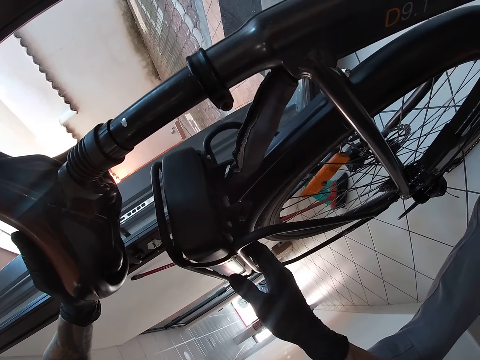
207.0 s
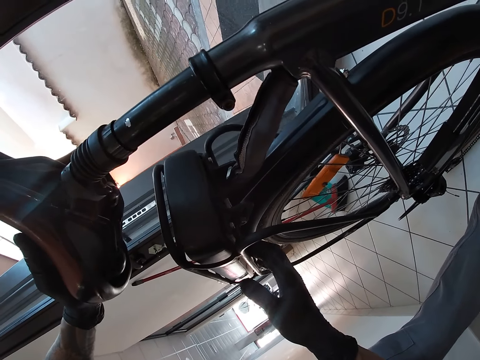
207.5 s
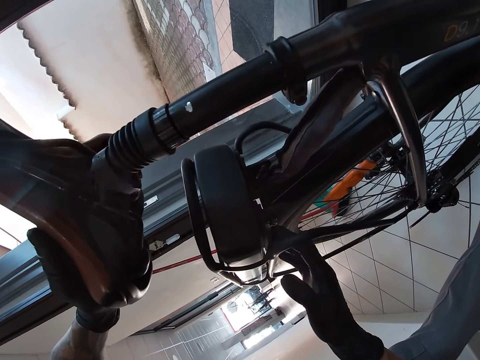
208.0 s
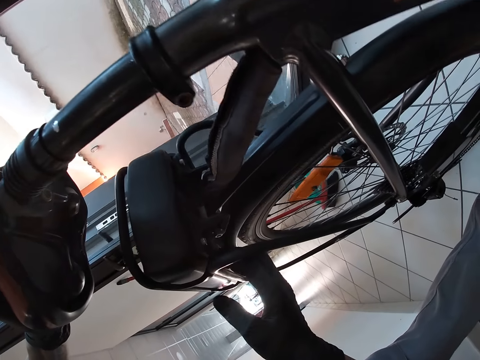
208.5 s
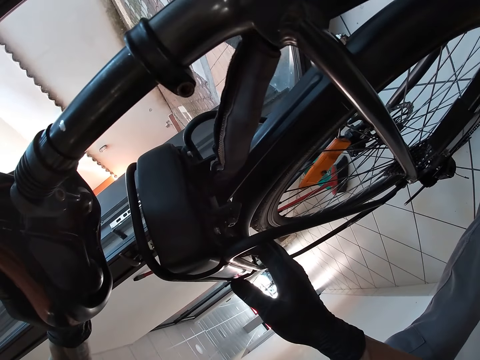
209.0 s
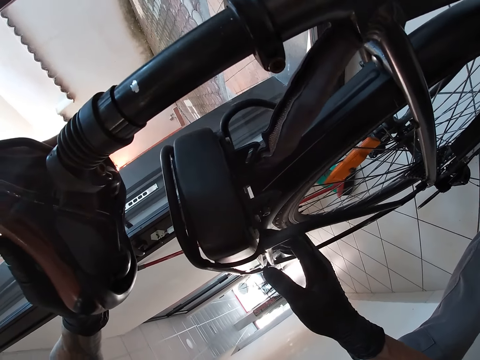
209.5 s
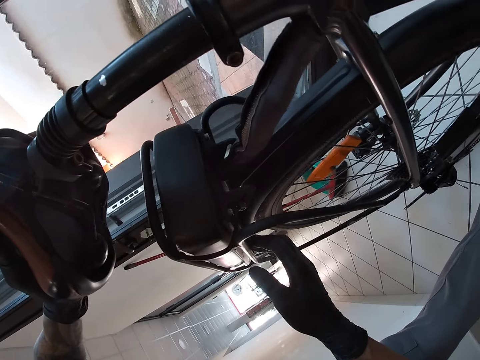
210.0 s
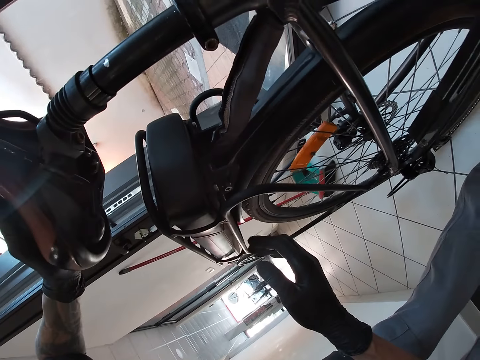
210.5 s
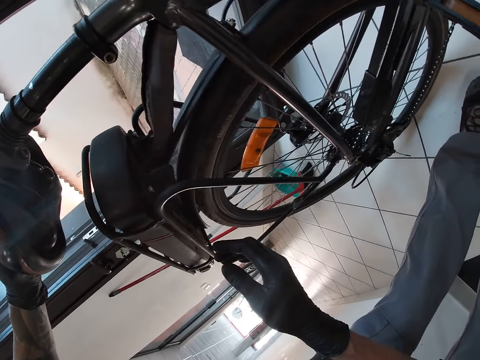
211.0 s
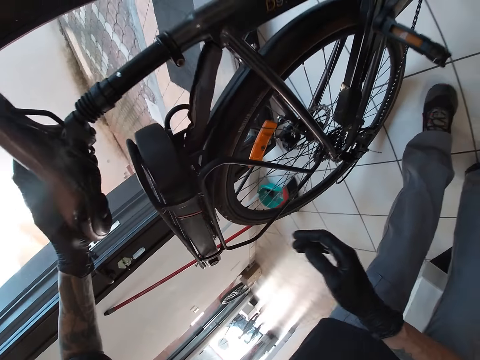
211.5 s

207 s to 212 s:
The camera wearer looks to the right.

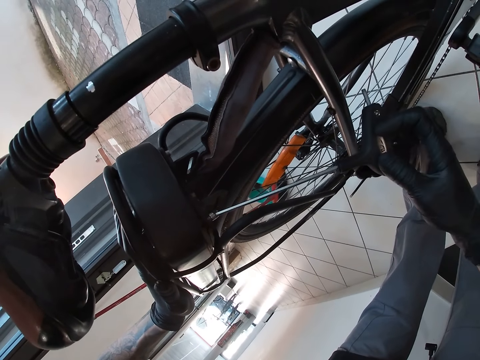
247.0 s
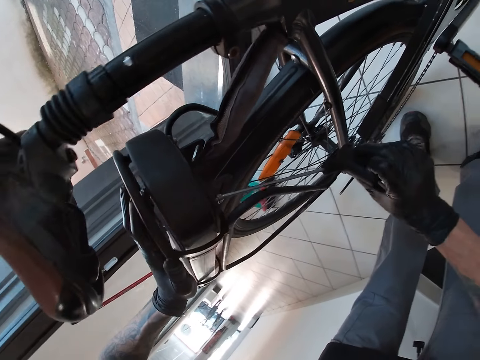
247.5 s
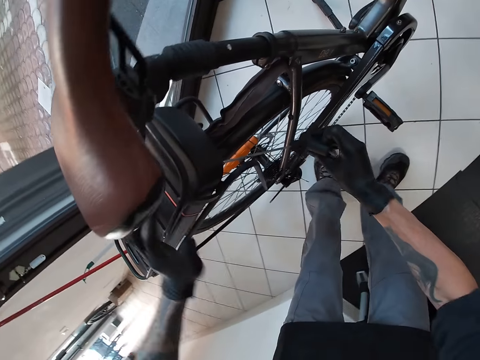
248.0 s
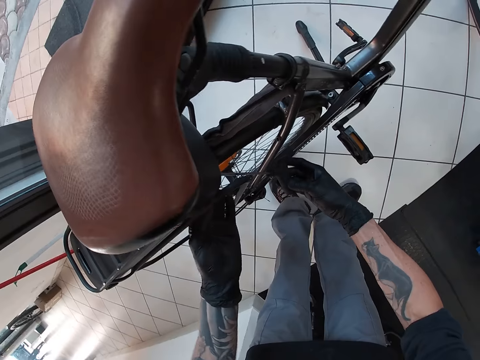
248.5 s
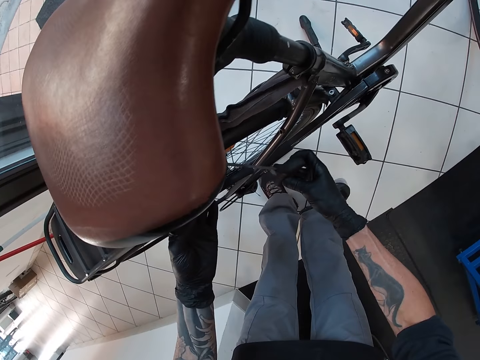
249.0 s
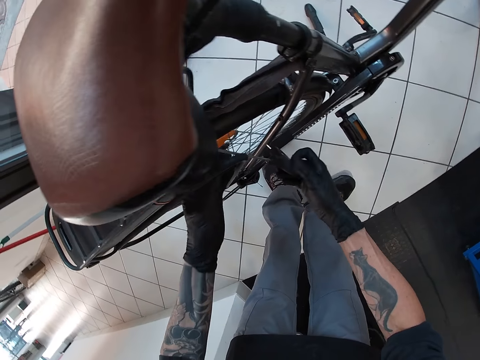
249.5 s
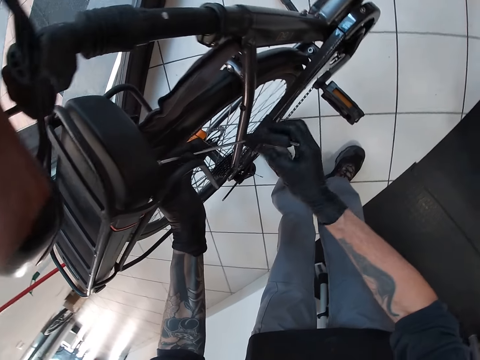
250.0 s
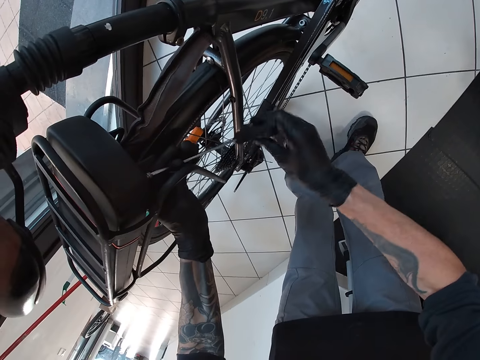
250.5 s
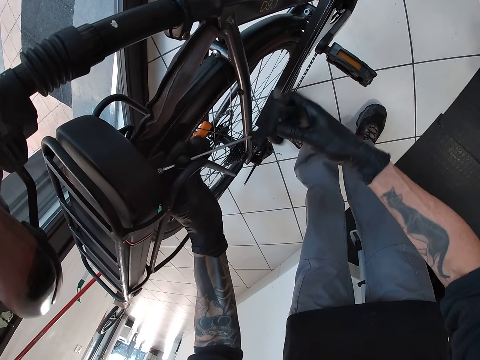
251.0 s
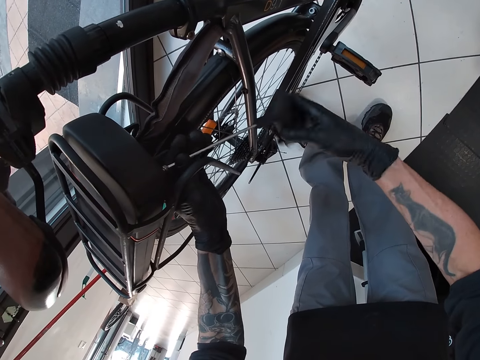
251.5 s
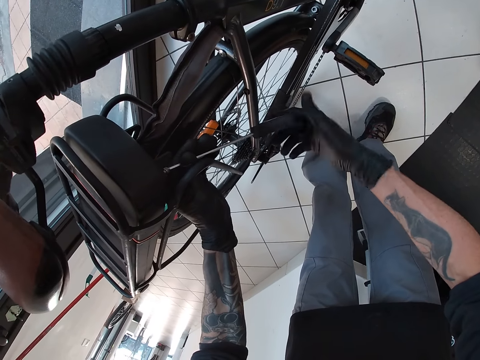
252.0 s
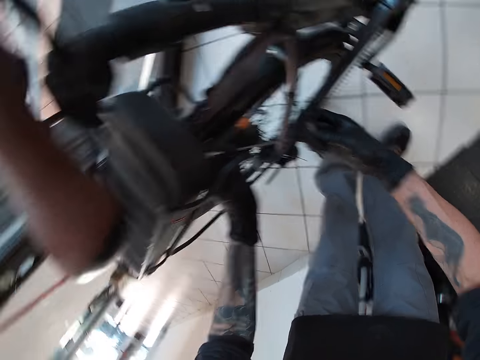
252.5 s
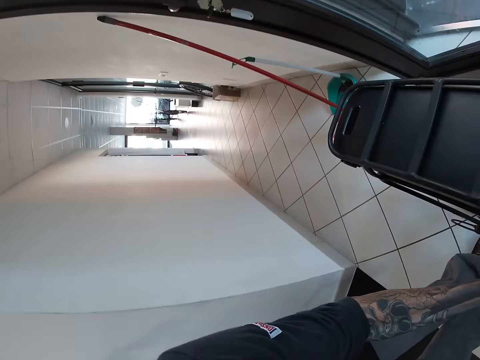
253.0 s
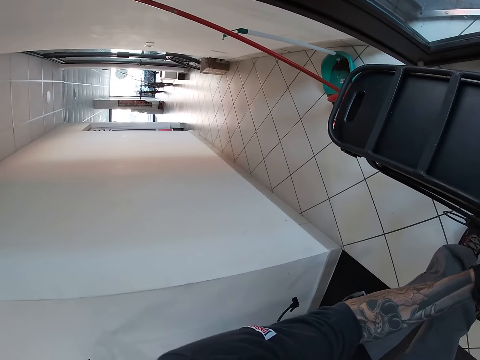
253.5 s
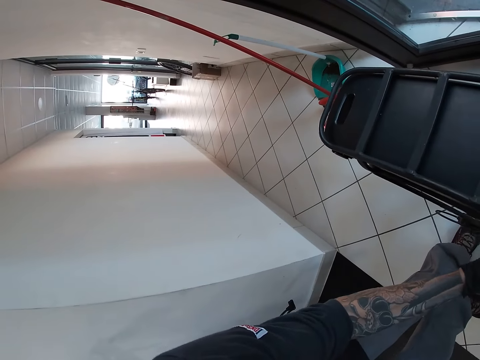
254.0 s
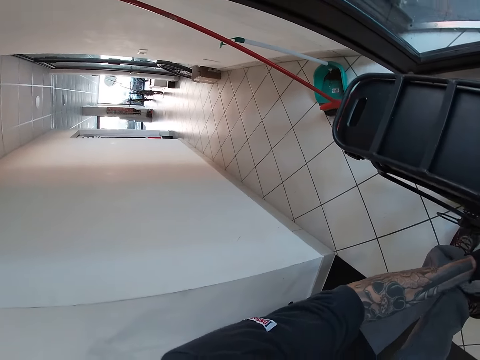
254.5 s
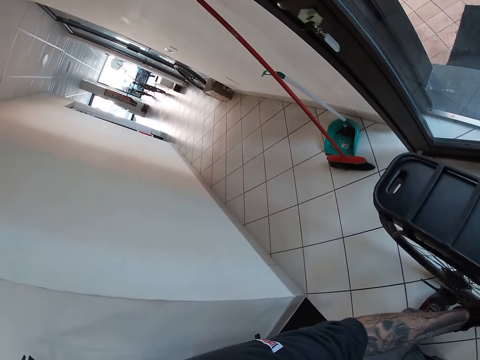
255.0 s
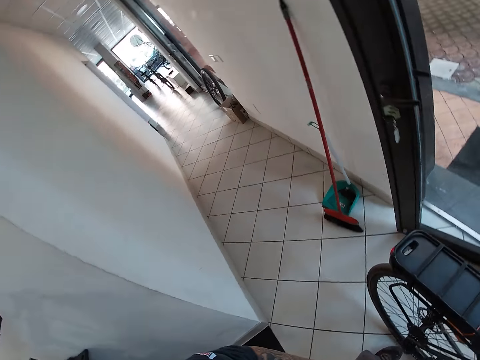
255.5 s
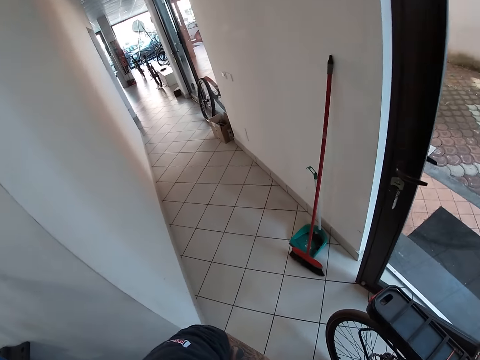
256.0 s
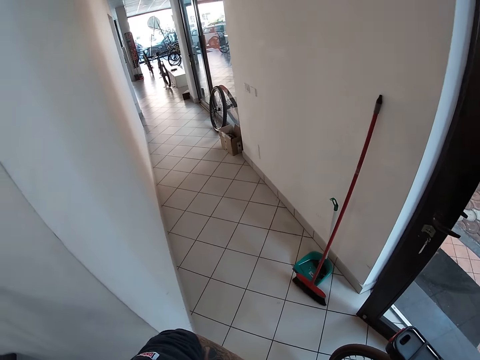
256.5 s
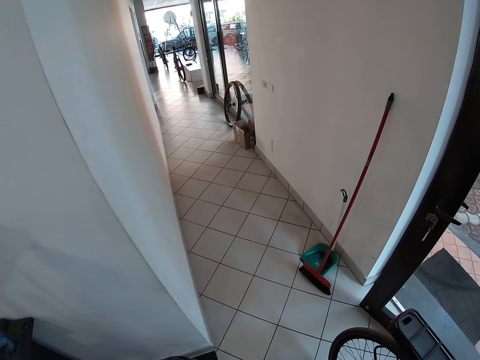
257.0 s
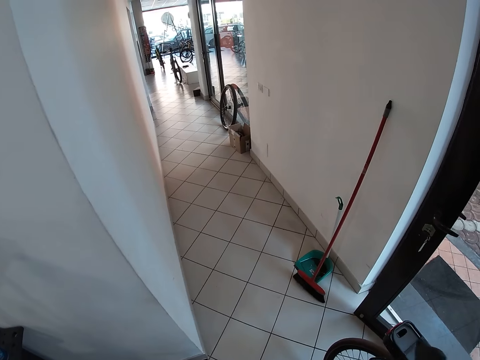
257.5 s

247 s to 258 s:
The camera wearer screws the carrier with the T-handle Allen key in his hands. He opens the screw with both hands using a screwdriver. He looks at the left side.

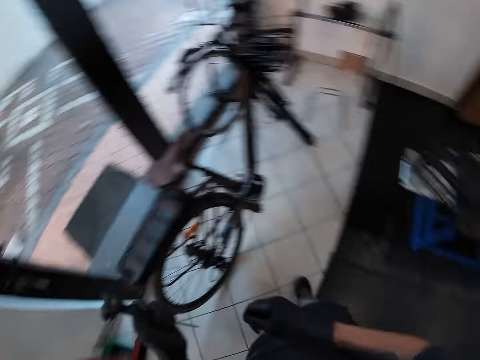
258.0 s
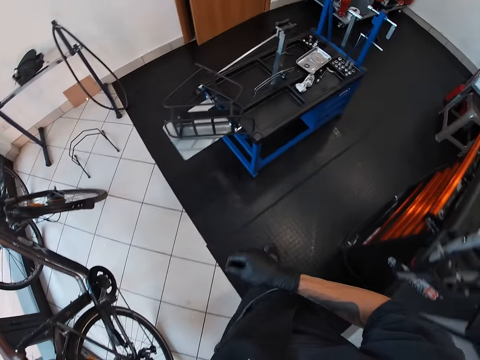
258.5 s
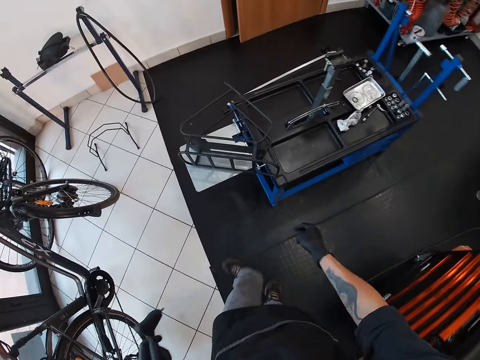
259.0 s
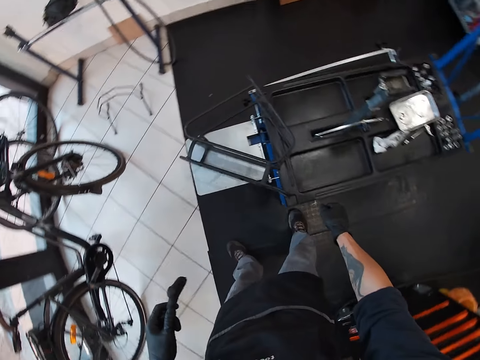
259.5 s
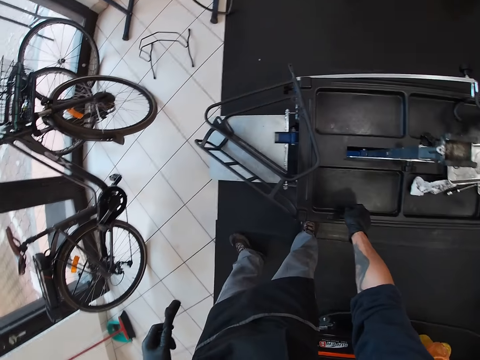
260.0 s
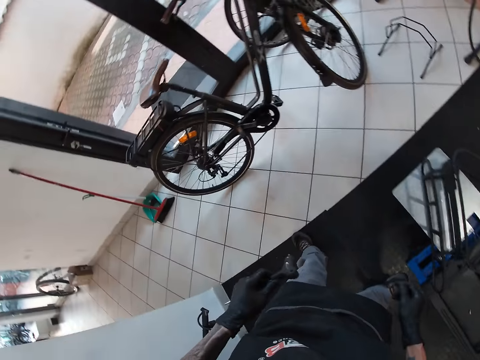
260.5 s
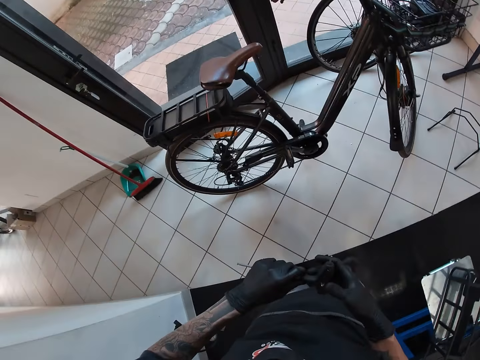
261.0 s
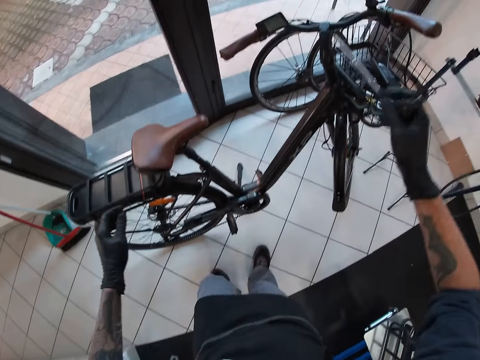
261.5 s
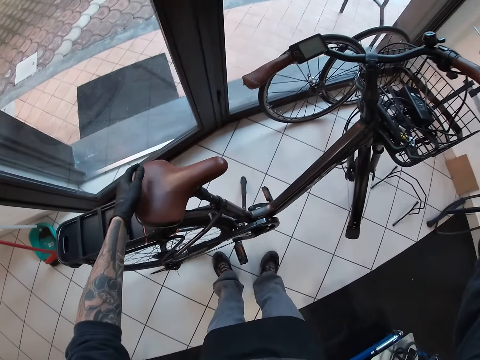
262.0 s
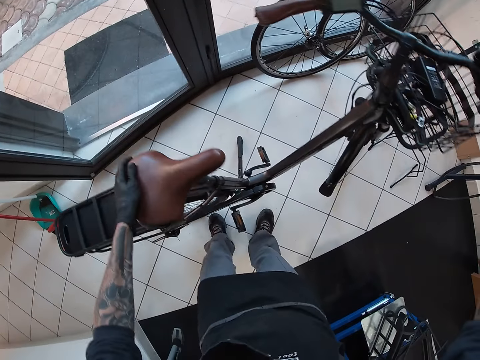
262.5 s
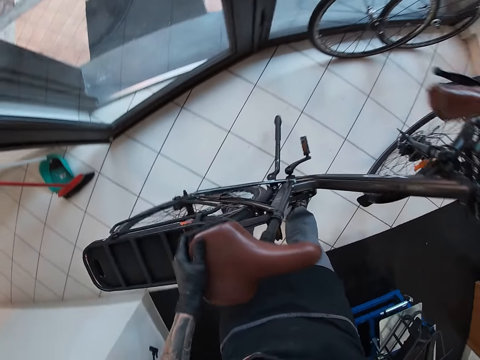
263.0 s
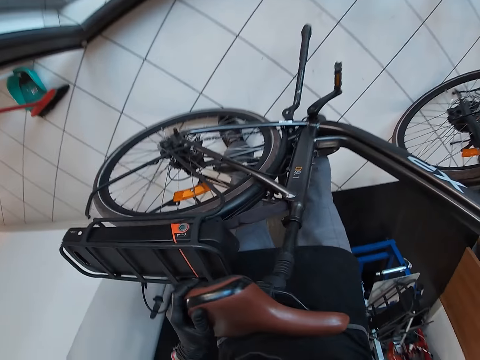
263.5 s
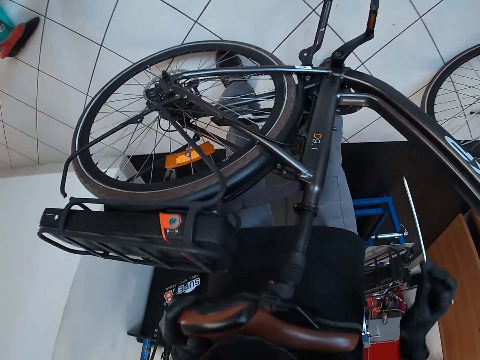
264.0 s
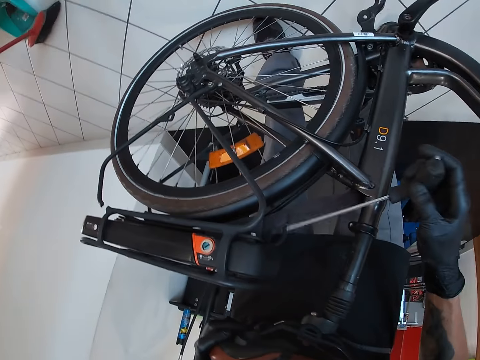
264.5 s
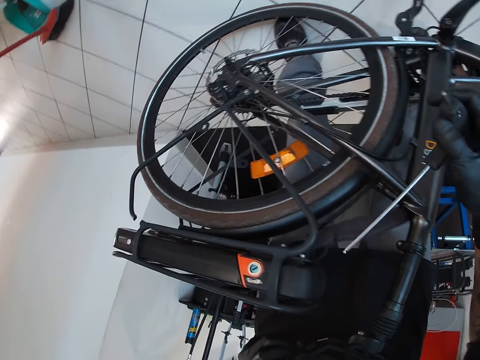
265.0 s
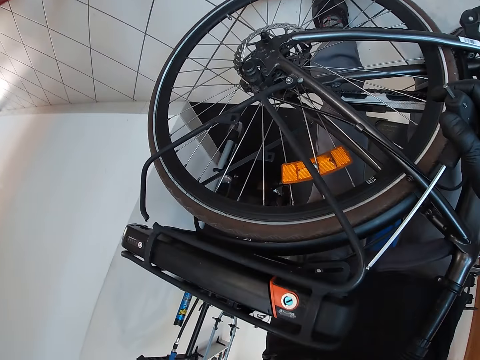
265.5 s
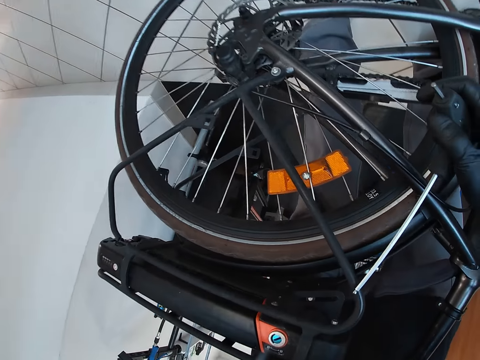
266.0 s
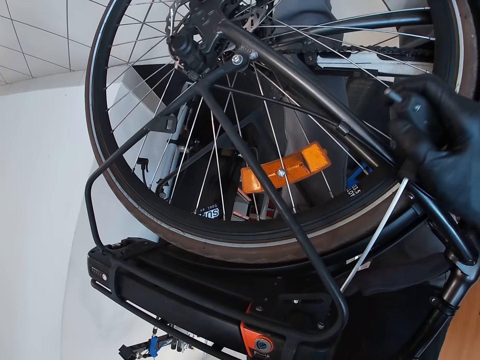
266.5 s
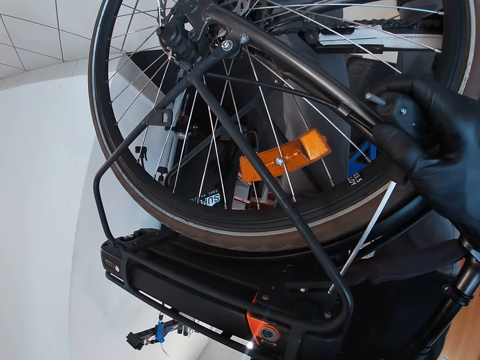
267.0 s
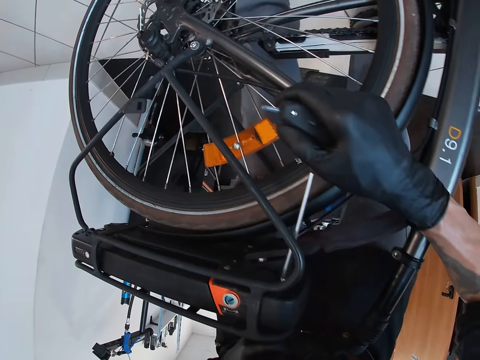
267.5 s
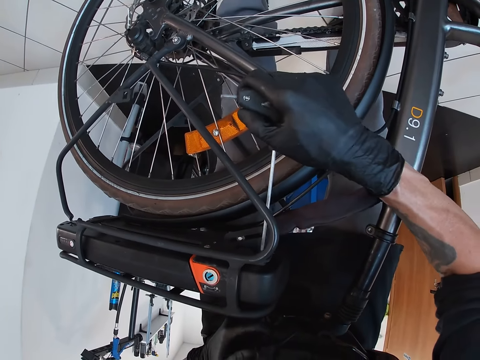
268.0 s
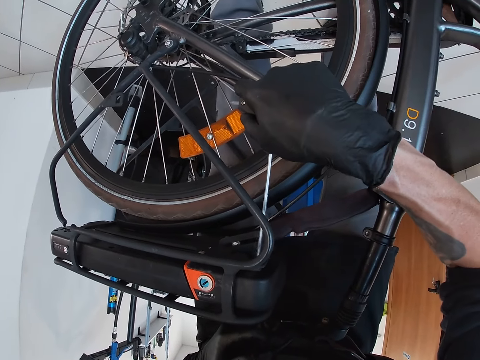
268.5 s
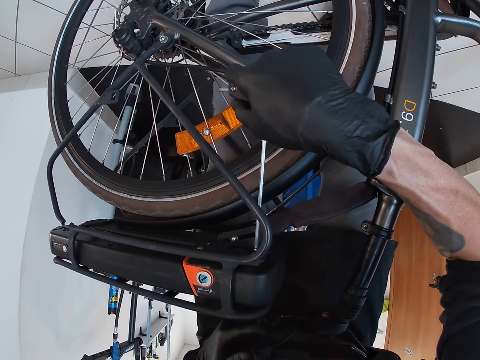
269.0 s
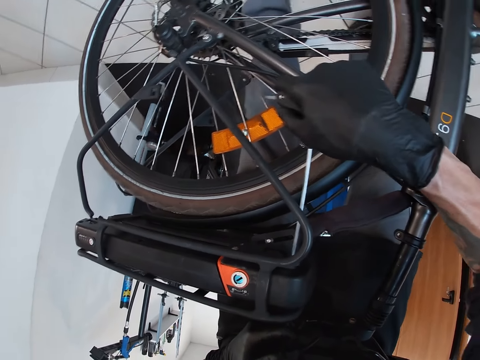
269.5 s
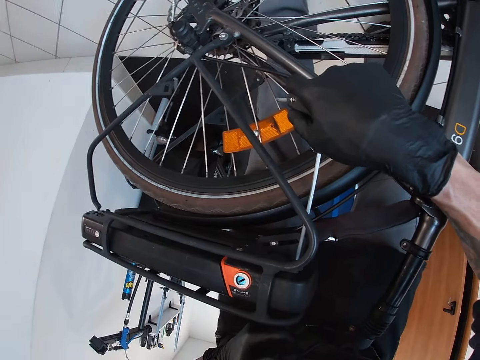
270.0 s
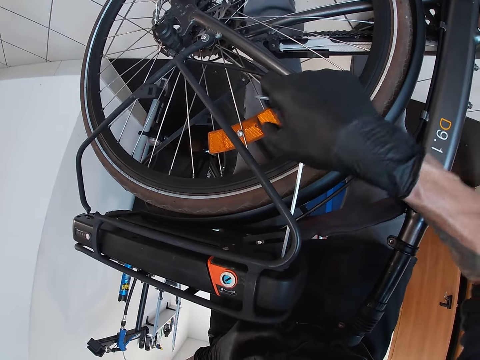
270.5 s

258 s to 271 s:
The camera wearer drops the screw on the maintenance bench or container with his right hand. He transfers the screwdriver from his left hand to his right hand. He holds the bicycle grips with his right hand. He holds the bicycle seat with his left hand. He turns the bicycle with his hands. He opens another bolt with his right hand using the screwdriver. He screws the carrier with the T-handle Allen key in his right hand.
